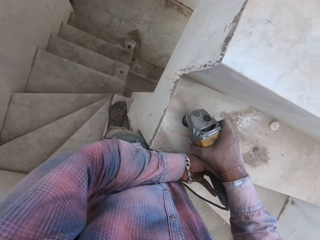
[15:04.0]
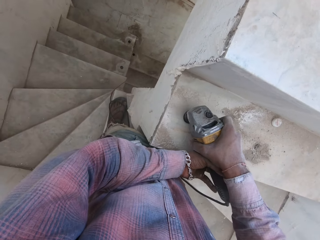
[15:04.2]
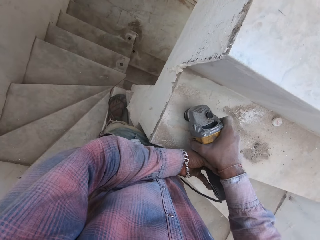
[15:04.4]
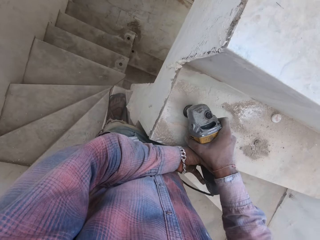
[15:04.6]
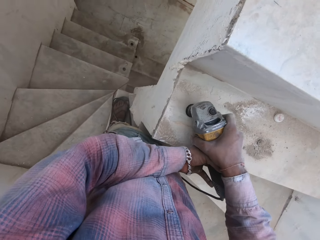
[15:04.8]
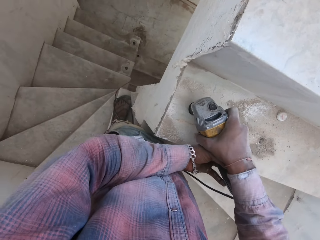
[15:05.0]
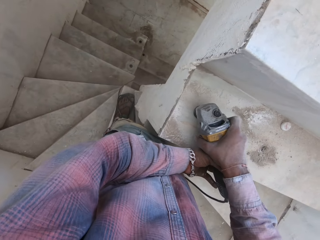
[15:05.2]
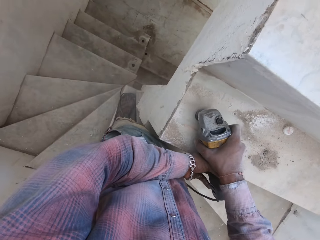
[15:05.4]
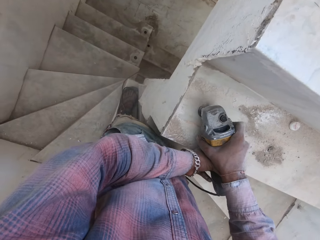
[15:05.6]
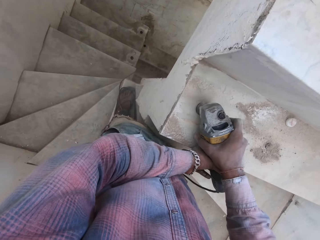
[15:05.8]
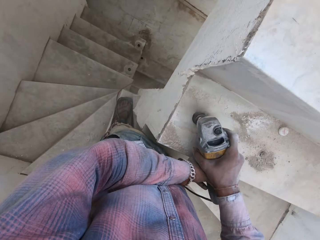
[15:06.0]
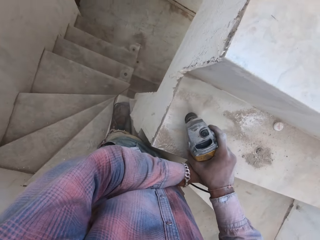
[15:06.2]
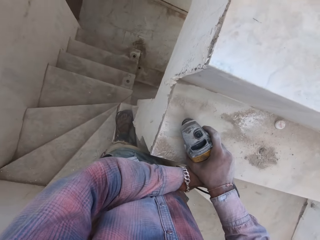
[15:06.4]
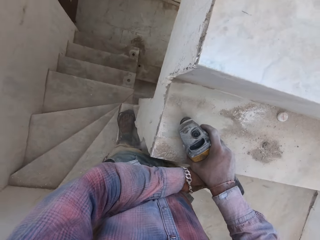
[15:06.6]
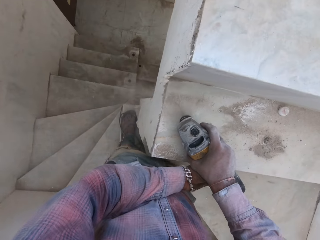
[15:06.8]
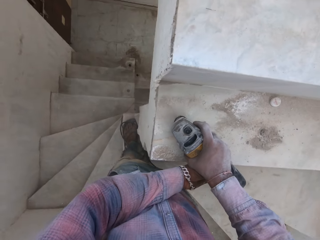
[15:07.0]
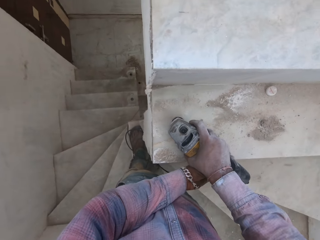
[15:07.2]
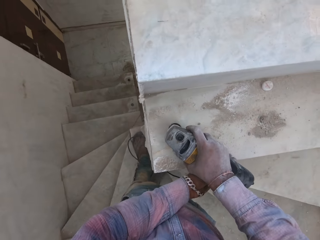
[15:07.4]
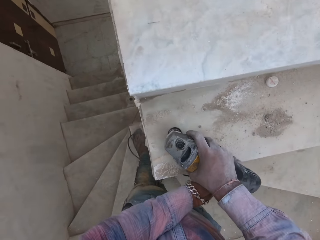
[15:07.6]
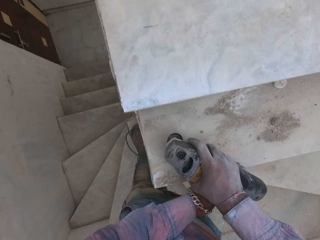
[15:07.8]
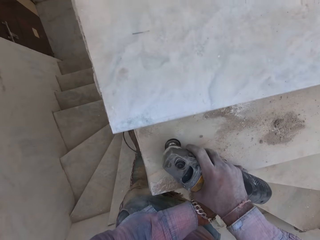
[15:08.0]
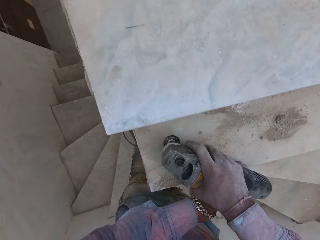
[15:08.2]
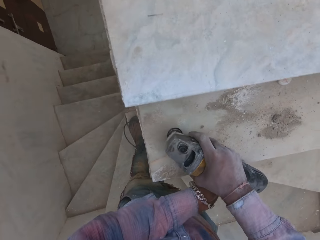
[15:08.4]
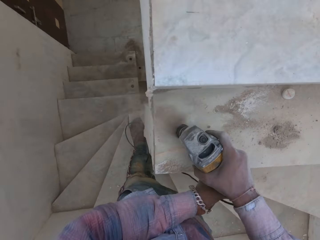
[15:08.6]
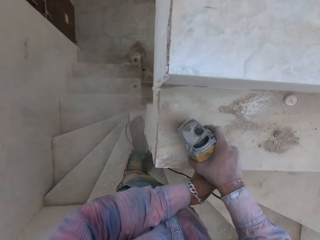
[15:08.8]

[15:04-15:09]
The camera wearer drills a hole on the concrete with a hammer drill.

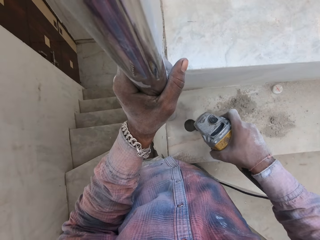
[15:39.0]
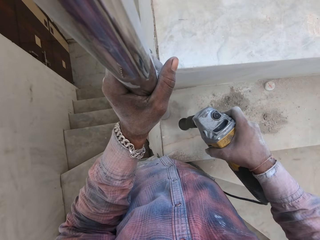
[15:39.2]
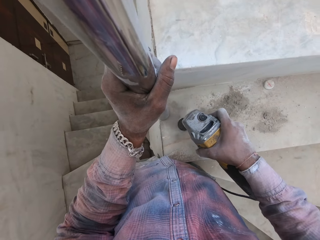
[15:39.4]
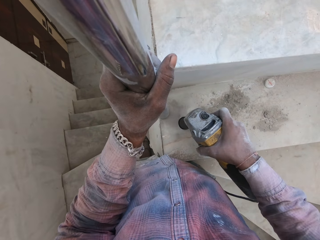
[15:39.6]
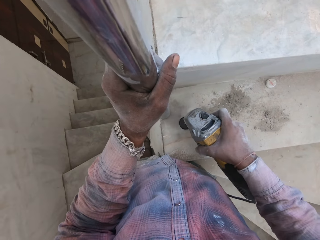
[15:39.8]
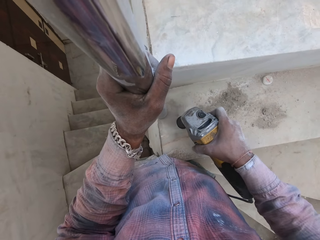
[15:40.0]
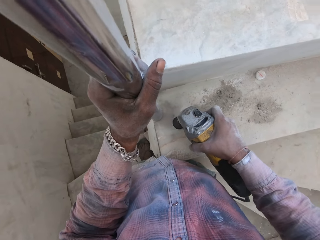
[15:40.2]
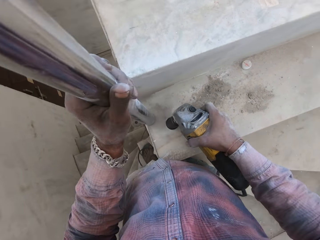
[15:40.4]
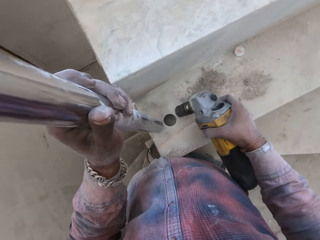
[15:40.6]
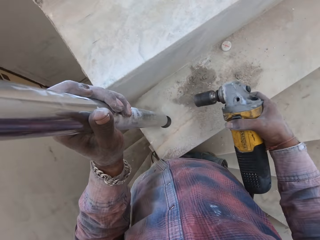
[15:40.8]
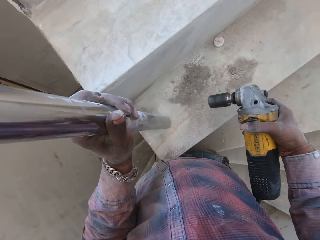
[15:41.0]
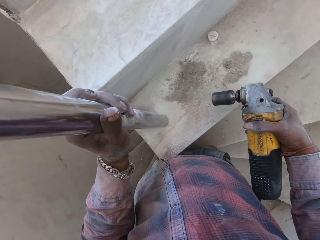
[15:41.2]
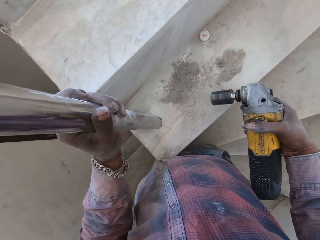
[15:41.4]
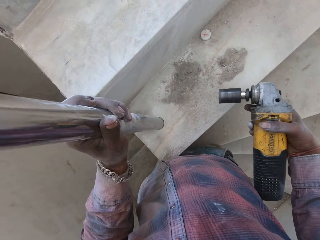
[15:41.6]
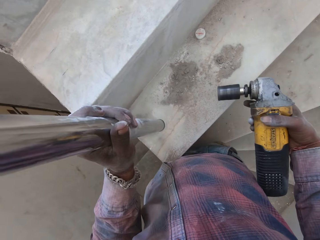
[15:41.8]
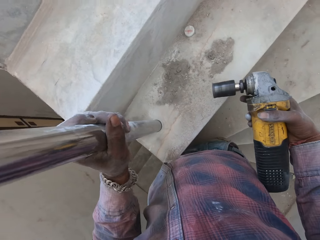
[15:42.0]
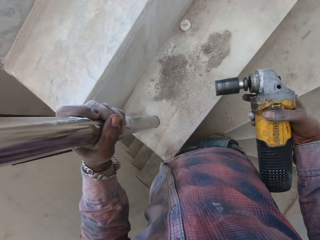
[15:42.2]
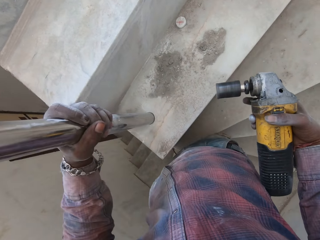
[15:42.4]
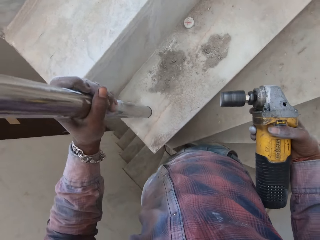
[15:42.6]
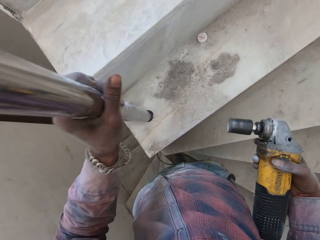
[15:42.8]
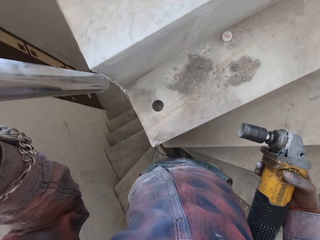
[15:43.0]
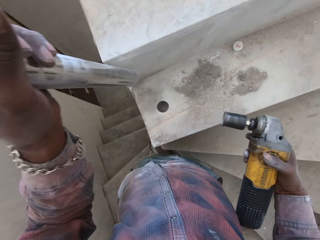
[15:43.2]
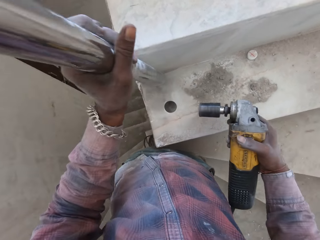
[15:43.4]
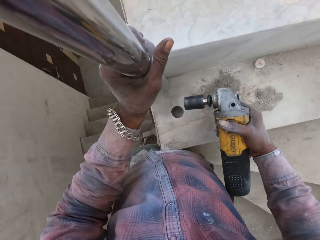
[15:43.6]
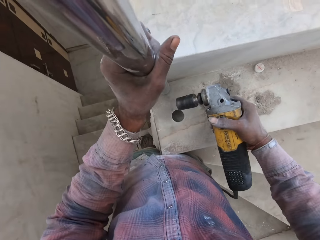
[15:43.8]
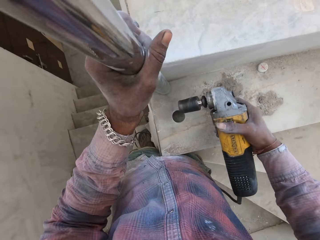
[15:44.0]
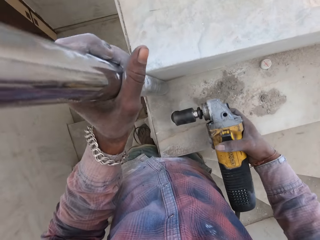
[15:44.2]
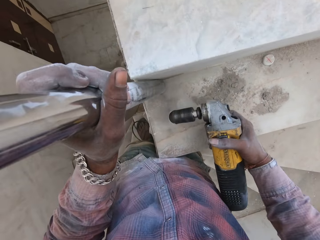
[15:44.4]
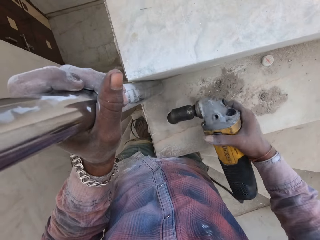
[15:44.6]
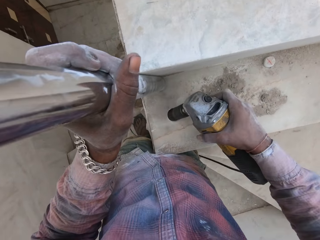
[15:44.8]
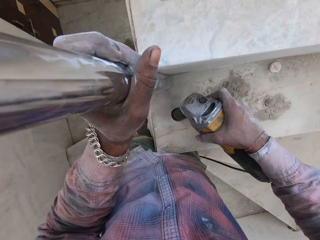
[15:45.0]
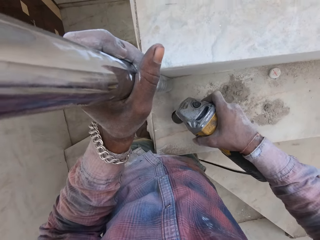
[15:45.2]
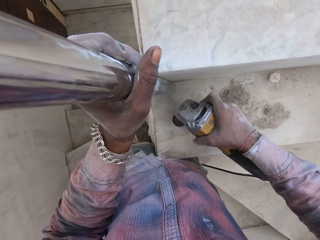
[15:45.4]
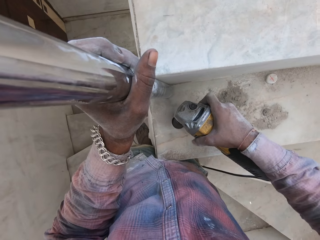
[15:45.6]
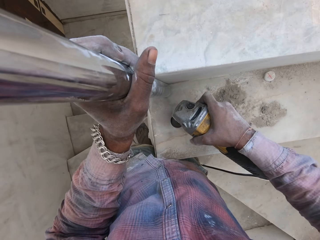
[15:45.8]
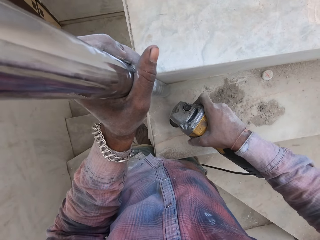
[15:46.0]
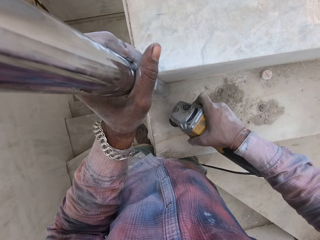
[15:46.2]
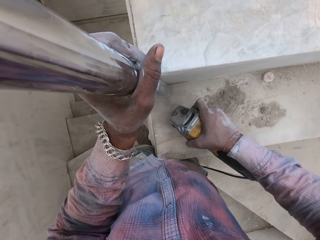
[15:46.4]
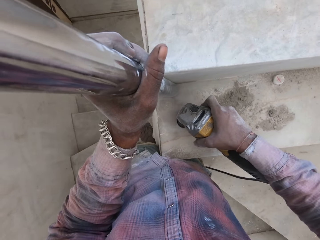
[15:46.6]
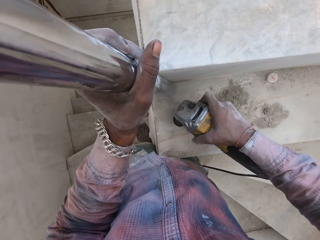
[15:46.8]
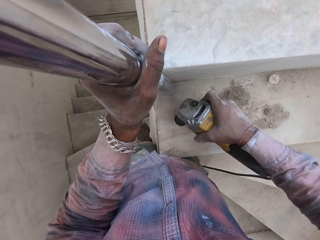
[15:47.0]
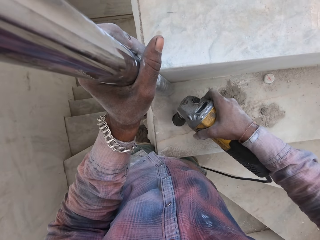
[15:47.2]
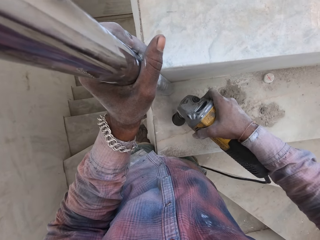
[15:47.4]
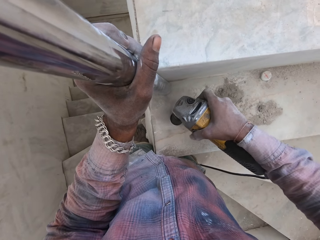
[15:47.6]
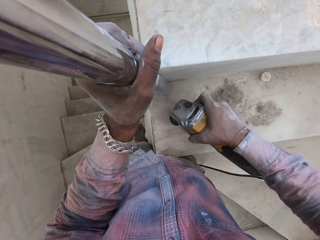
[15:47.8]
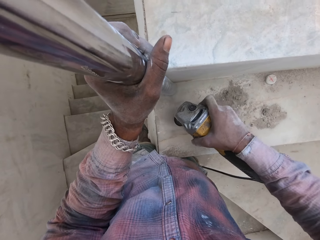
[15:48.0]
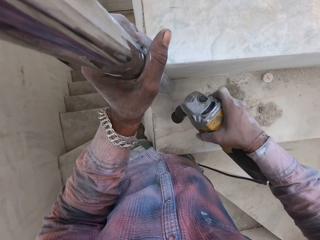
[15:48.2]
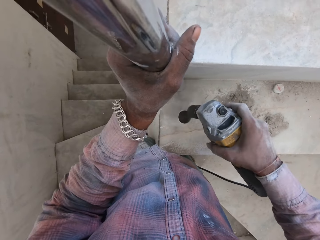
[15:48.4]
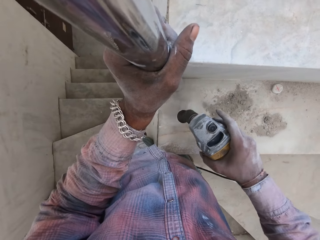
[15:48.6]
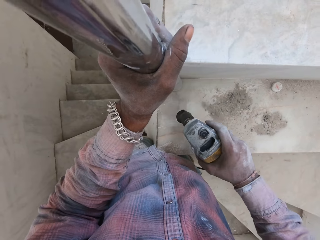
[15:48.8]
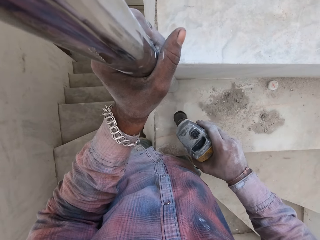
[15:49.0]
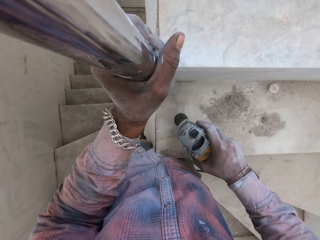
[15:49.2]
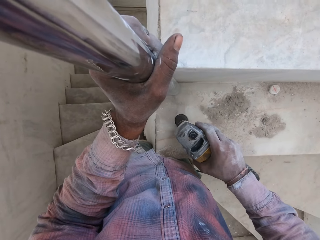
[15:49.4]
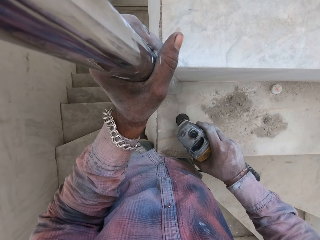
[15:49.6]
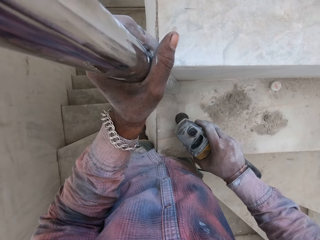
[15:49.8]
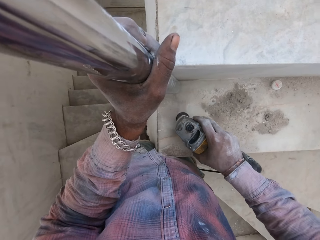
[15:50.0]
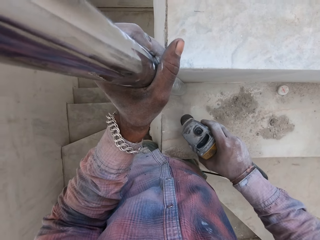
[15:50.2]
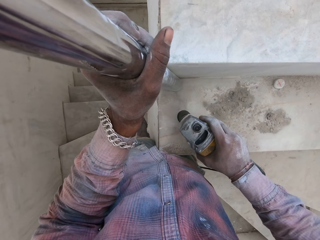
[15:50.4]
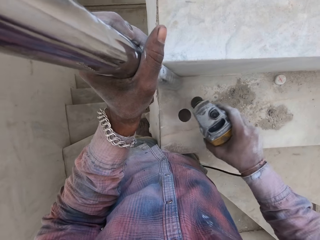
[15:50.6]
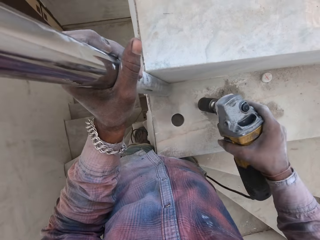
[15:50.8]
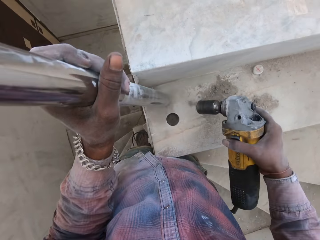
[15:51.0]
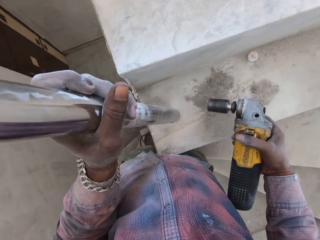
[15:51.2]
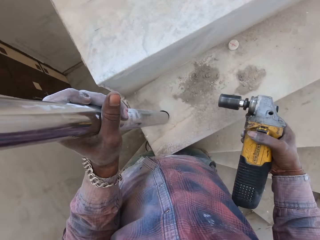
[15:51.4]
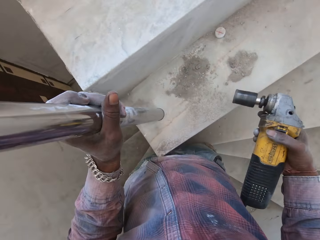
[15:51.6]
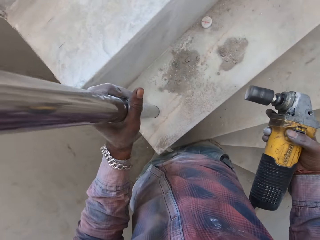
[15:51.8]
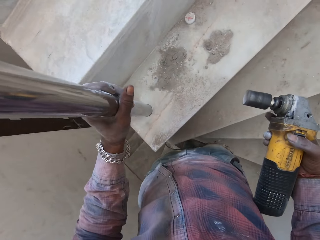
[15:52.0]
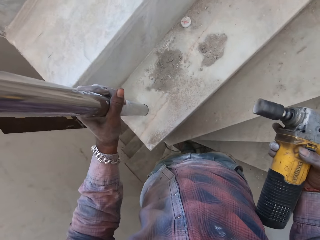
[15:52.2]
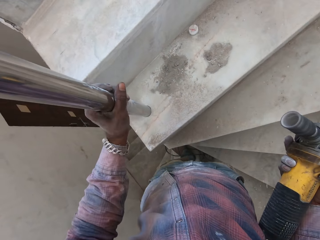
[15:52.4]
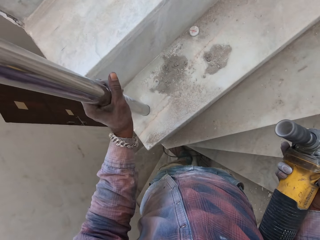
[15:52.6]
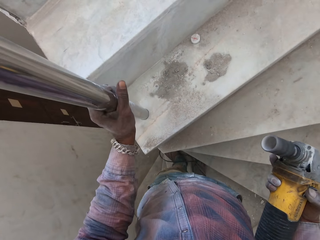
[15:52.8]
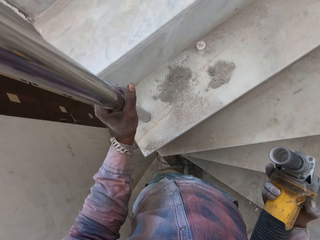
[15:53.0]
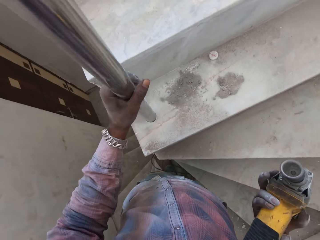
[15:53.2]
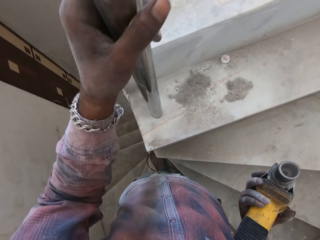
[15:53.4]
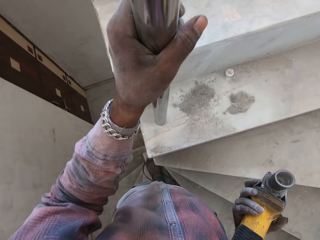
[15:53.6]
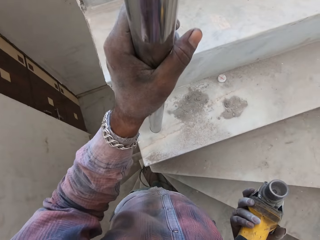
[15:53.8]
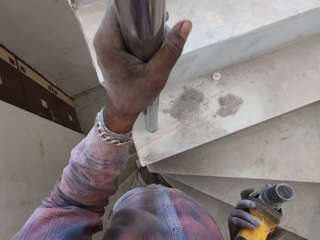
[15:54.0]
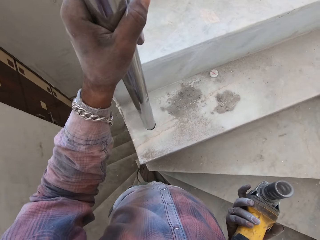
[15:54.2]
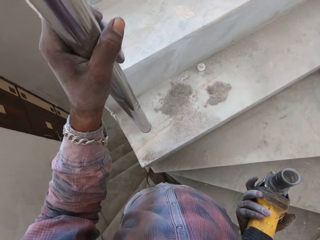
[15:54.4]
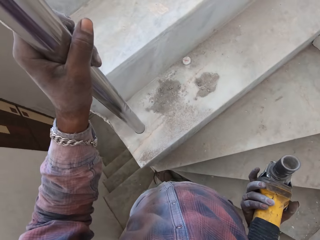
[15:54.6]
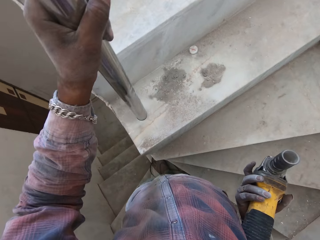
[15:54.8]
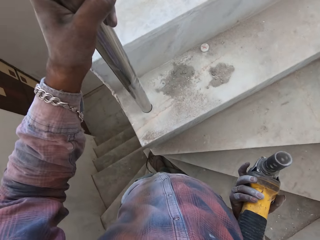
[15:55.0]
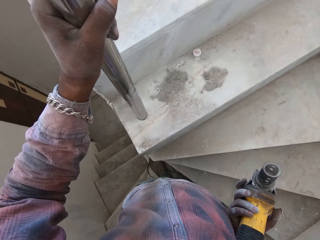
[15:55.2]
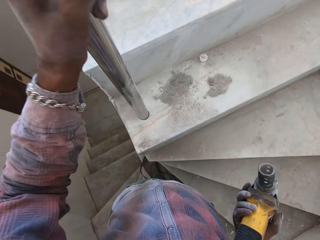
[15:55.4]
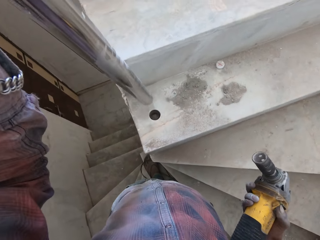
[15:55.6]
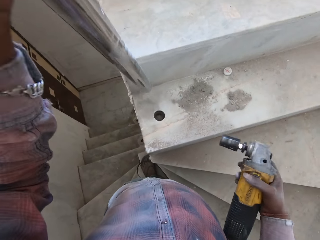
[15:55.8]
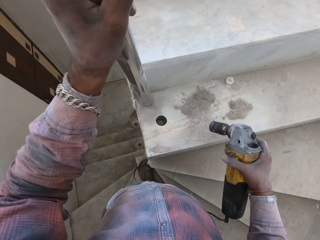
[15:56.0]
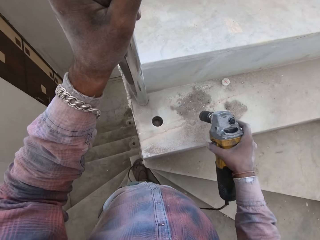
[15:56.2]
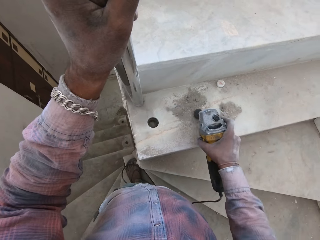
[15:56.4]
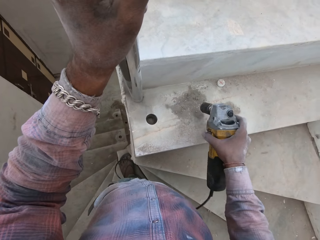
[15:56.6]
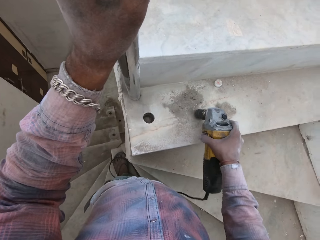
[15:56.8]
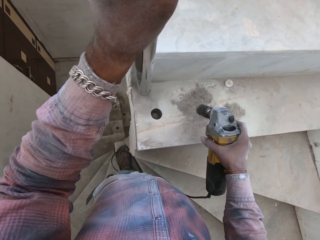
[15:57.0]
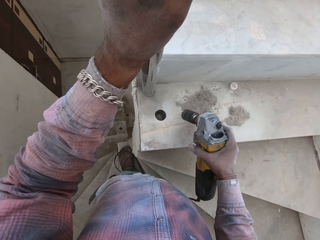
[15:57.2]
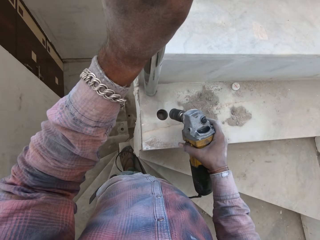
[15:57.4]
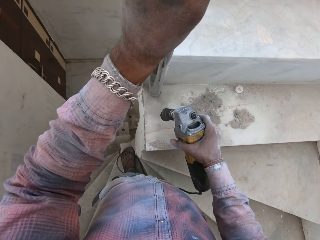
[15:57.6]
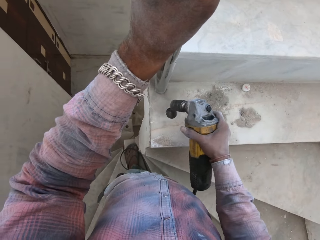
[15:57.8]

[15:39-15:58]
The camera wearer fixes a metal baluster in the hole. They drill a hole on the concrete with a hammer drill. They fix the metal baluster in the hole. They remove the metal baluster in the hole. They remove dust in the drilling machine. They hit the hammer drill on the concrete.
